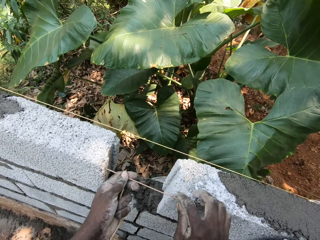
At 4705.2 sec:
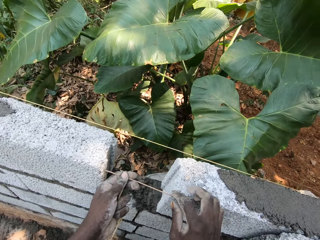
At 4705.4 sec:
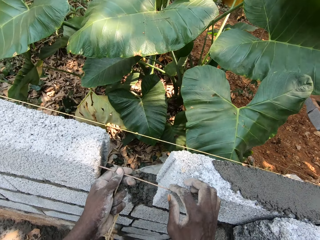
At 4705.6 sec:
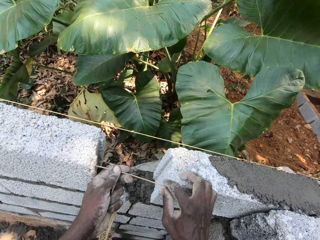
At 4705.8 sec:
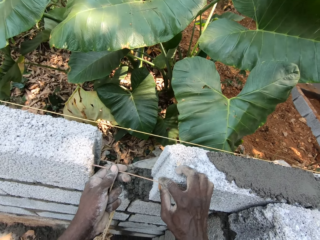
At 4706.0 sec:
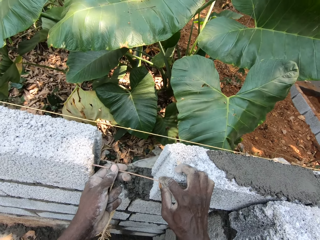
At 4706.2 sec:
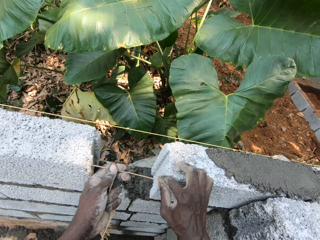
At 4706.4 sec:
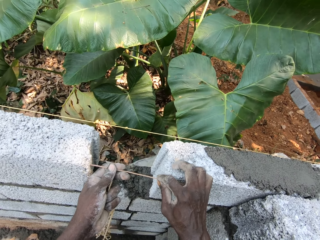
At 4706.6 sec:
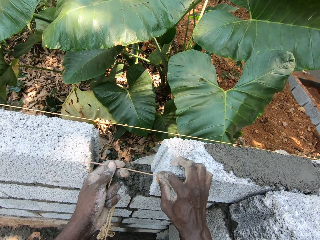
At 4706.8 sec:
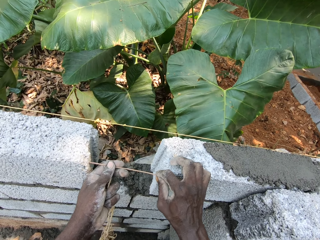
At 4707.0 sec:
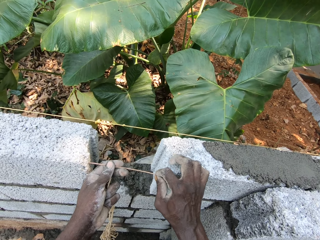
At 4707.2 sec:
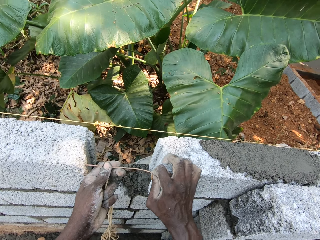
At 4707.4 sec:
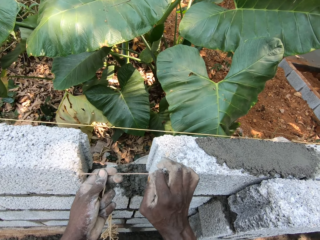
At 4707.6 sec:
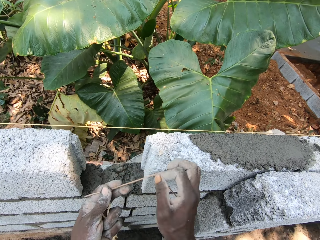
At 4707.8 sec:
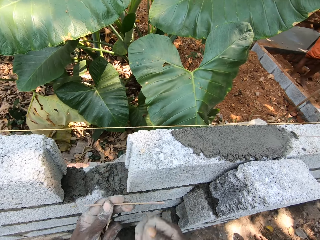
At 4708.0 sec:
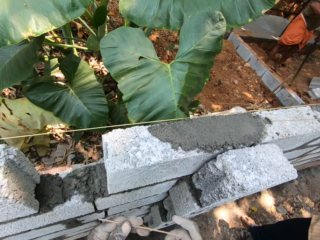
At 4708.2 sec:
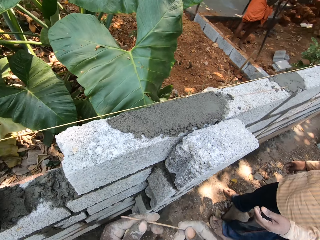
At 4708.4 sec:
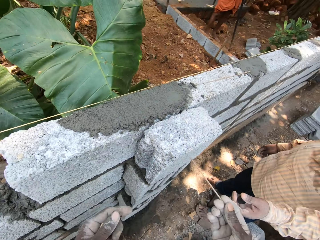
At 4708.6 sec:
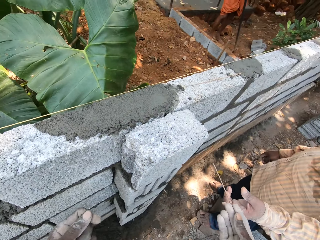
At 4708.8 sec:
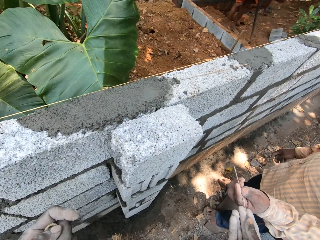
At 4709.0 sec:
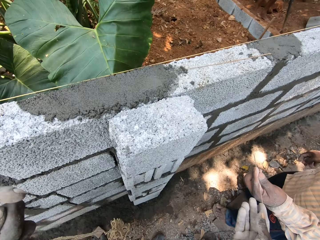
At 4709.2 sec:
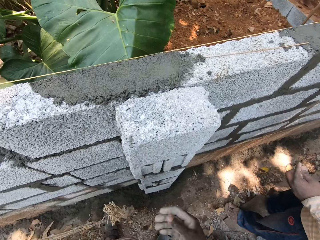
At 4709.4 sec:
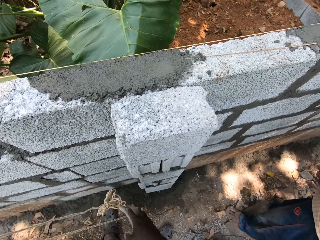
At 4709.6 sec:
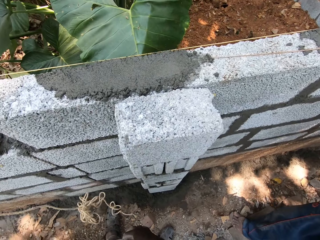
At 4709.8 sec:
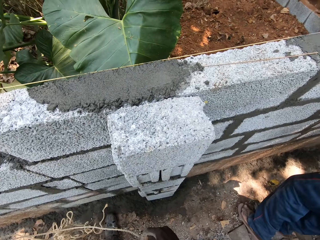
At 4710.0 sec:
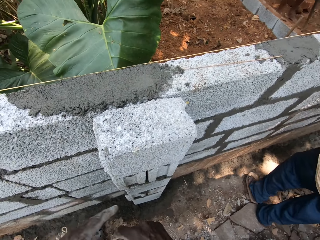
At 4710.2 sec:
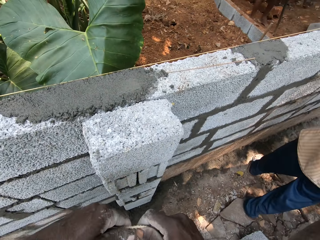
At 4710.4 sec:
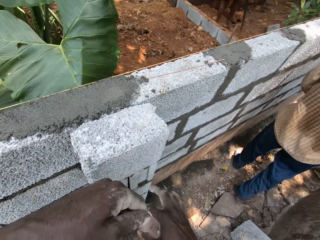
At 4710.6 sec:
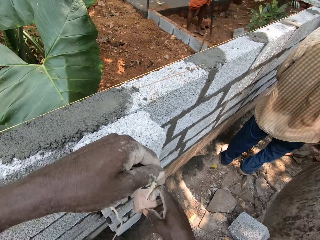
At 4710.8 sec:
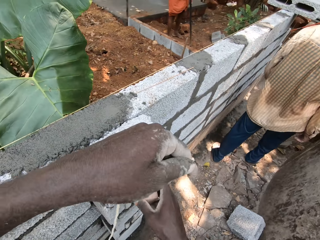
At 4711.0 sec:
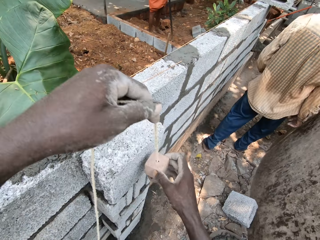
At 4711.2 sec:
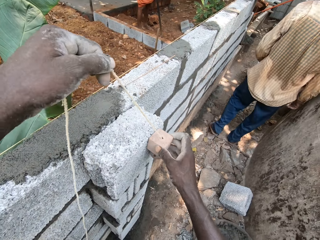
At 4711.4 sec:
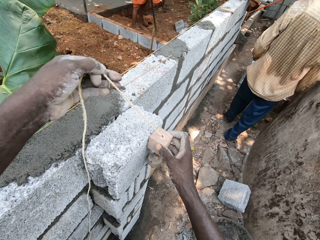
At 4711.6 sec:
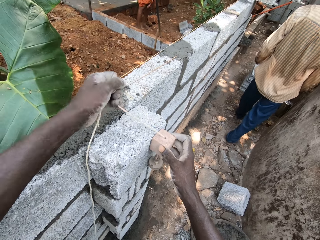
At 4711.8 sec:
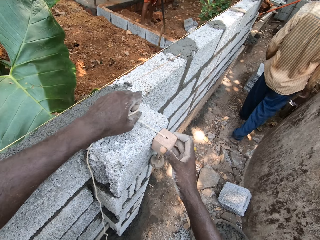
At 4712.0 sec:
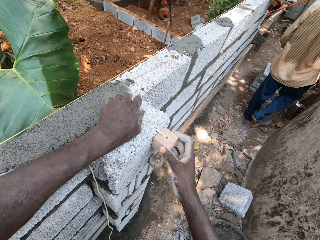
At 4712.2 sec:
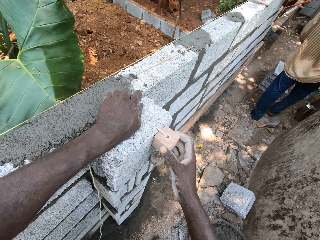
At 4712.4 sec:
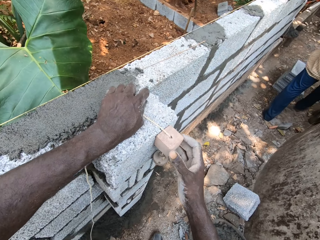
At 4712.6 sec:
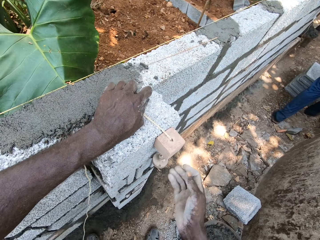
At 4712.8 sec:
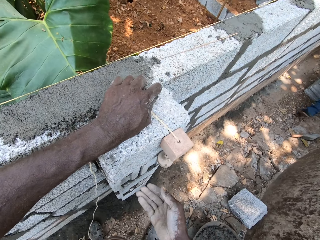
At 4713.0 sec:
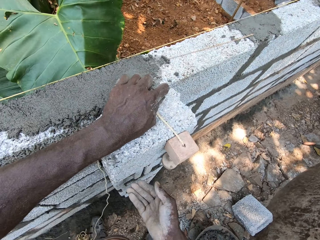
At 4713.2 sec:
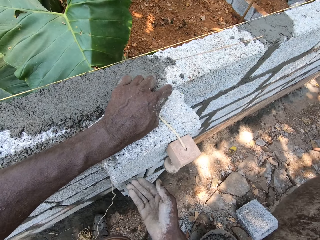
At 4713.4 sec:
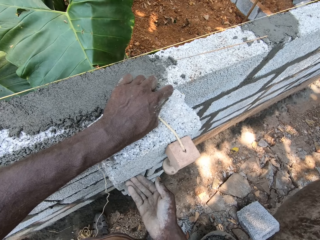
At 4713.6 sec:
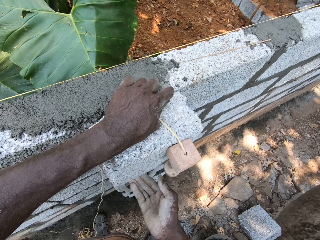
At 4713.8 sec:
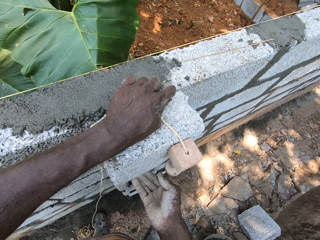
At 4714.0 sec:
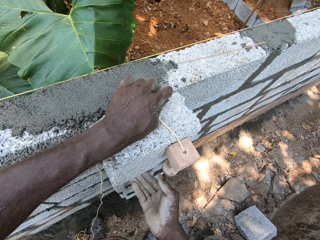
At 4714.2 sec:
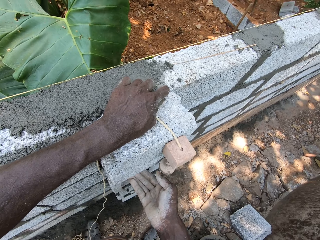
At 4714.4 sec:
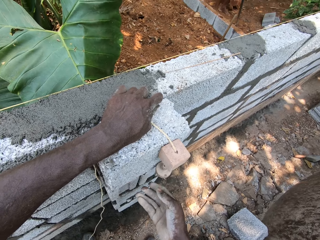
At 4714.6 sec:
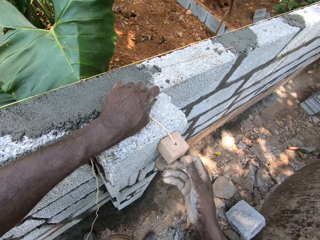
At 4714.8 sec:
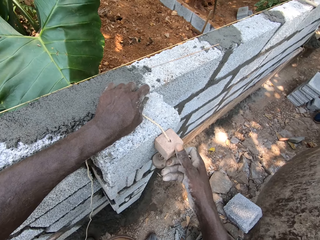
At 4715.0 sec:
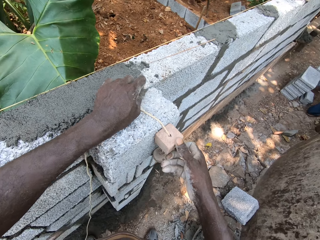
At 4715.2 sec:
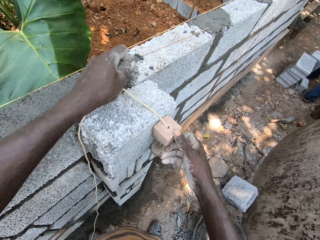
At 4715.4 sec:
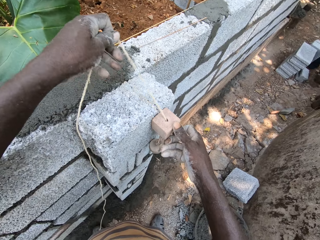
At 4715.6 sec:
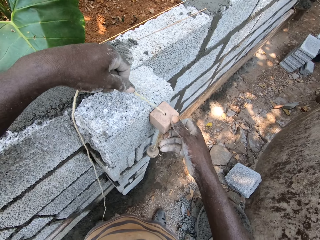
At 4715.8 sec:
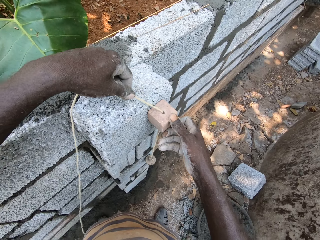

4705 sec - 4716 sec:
The camera wearer places a piece of stick on a space block with both hands. He measures a space between some blocks with the broom. He cuts the piece of stick with the right hand. He passes the broom to the man with his right hand. The man collects the broom from the camera wearer with his left hand. The camera wearer holds the piece of stick with the right hand. He holds a construction string with both hands. He aligns the line with the block. He adjusts a plumb bob on the block.

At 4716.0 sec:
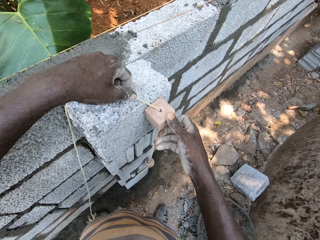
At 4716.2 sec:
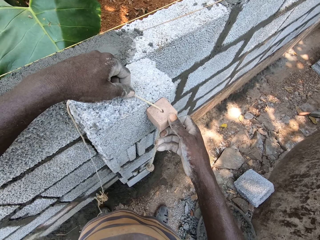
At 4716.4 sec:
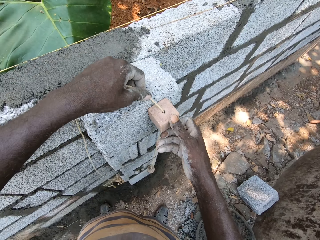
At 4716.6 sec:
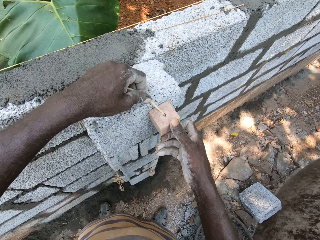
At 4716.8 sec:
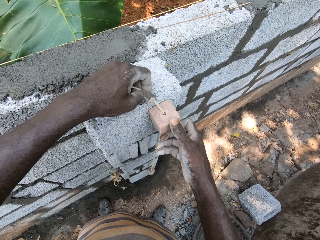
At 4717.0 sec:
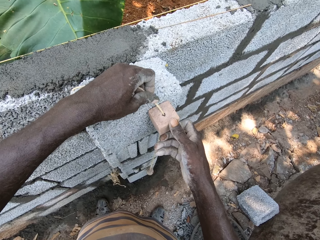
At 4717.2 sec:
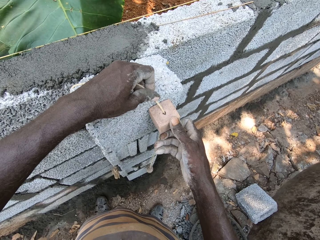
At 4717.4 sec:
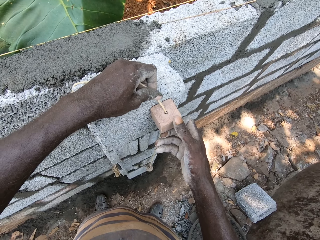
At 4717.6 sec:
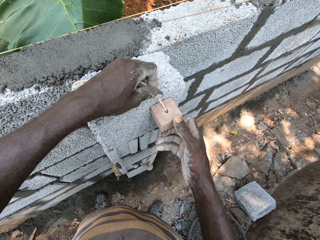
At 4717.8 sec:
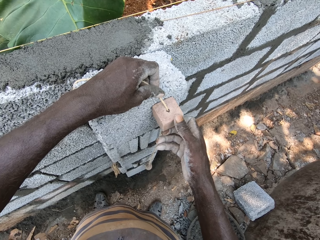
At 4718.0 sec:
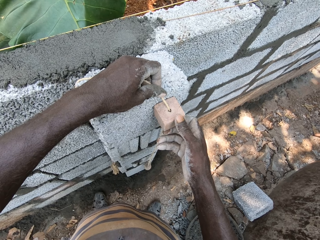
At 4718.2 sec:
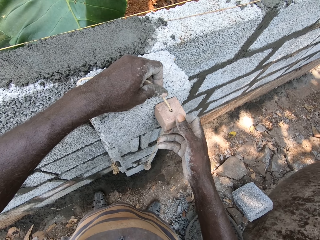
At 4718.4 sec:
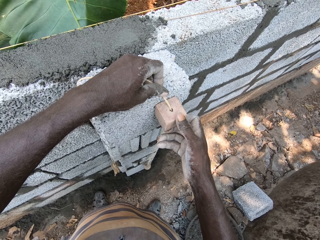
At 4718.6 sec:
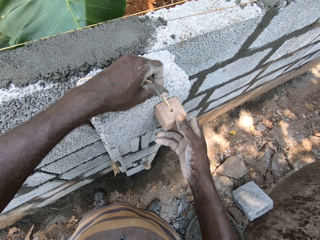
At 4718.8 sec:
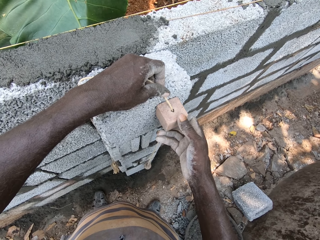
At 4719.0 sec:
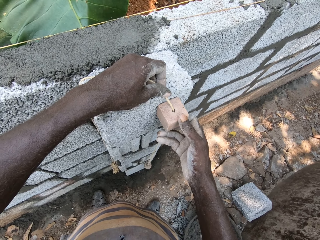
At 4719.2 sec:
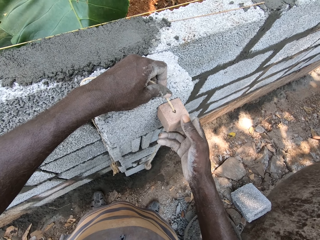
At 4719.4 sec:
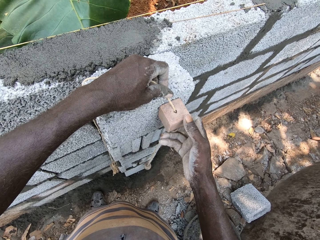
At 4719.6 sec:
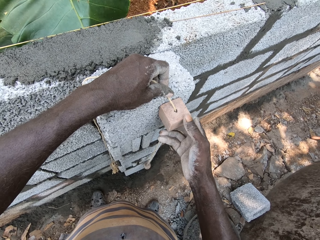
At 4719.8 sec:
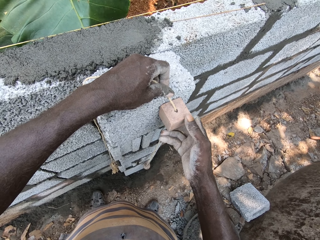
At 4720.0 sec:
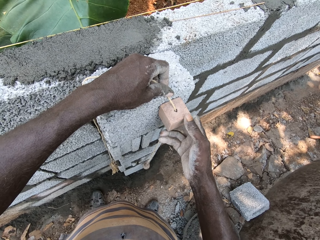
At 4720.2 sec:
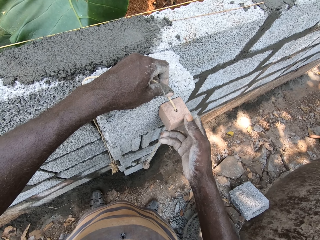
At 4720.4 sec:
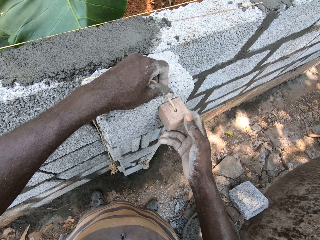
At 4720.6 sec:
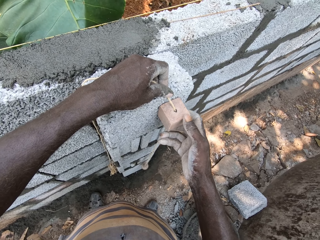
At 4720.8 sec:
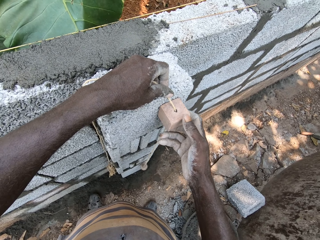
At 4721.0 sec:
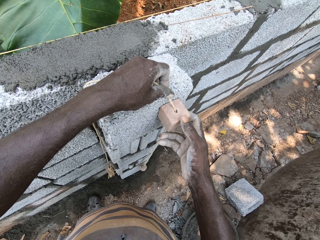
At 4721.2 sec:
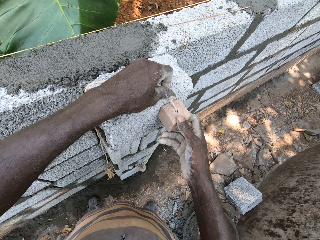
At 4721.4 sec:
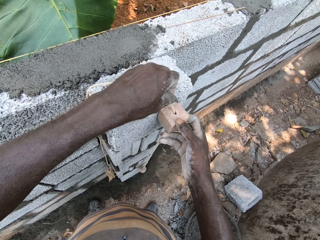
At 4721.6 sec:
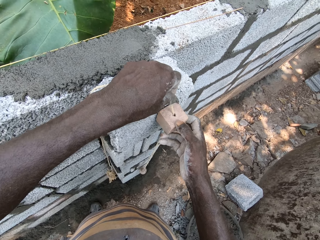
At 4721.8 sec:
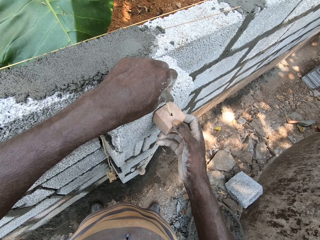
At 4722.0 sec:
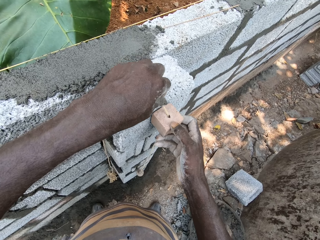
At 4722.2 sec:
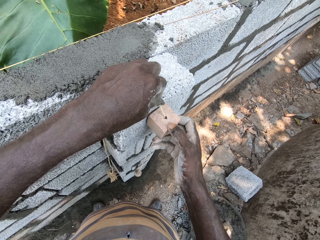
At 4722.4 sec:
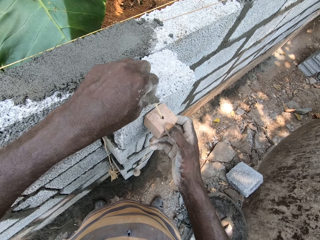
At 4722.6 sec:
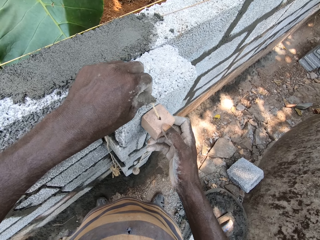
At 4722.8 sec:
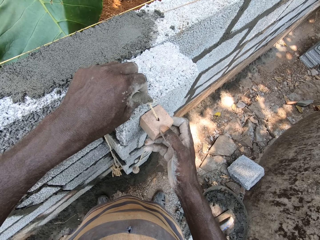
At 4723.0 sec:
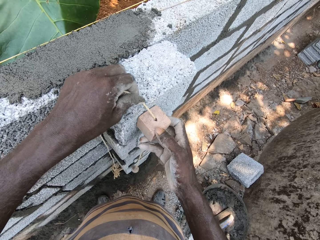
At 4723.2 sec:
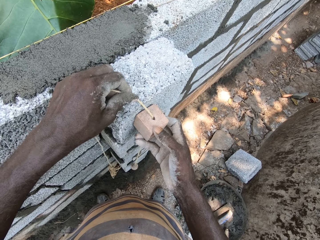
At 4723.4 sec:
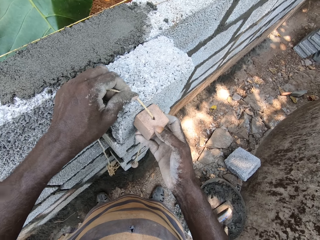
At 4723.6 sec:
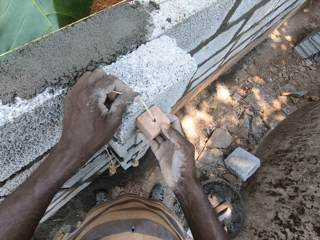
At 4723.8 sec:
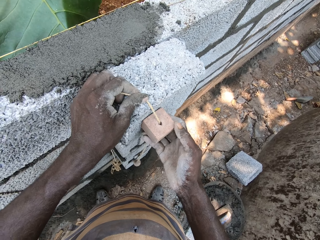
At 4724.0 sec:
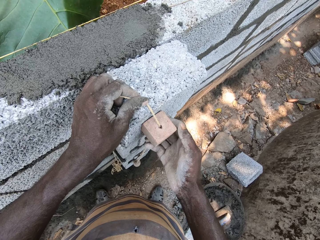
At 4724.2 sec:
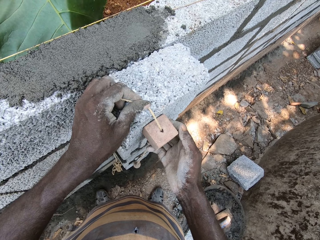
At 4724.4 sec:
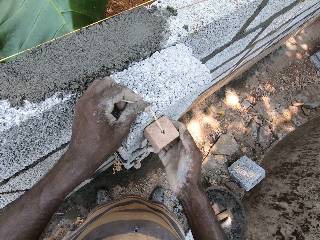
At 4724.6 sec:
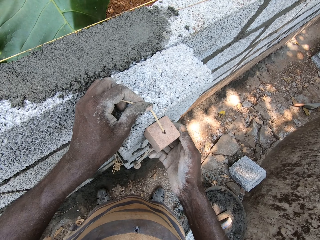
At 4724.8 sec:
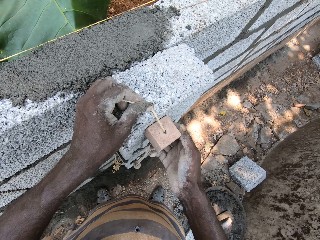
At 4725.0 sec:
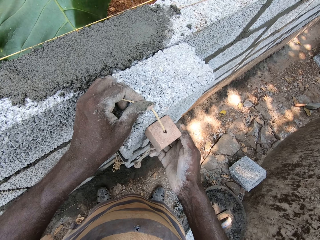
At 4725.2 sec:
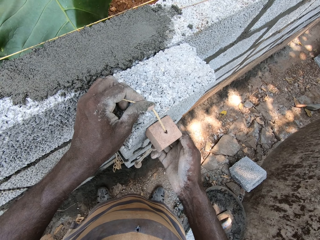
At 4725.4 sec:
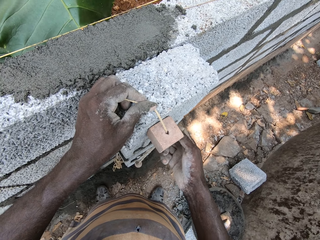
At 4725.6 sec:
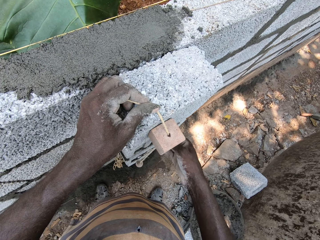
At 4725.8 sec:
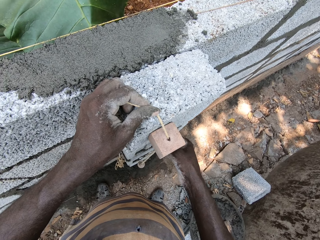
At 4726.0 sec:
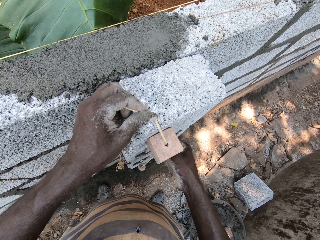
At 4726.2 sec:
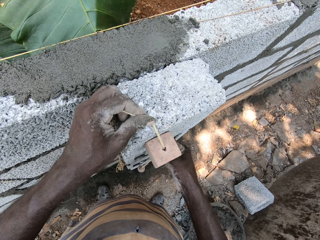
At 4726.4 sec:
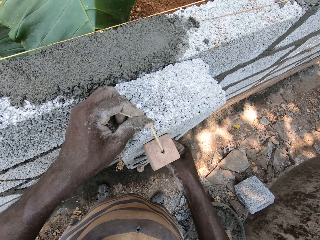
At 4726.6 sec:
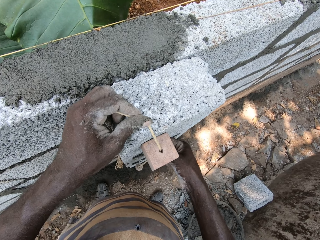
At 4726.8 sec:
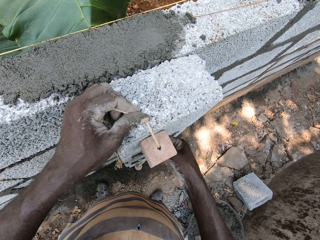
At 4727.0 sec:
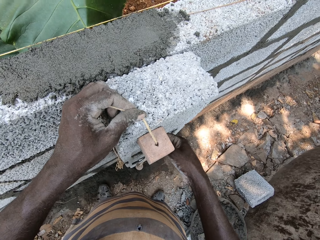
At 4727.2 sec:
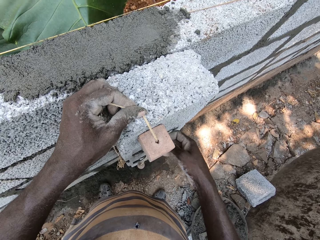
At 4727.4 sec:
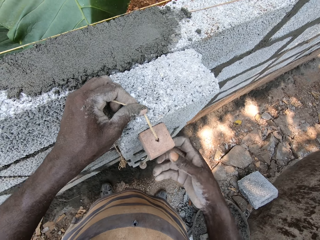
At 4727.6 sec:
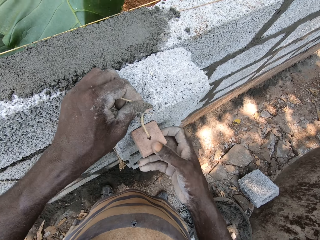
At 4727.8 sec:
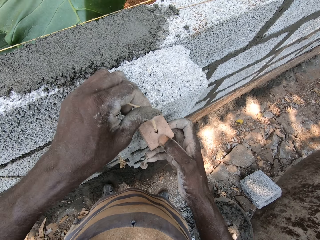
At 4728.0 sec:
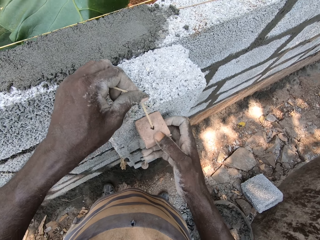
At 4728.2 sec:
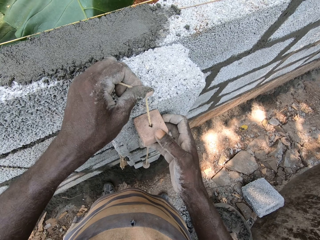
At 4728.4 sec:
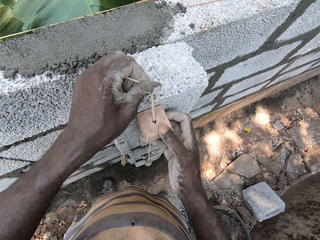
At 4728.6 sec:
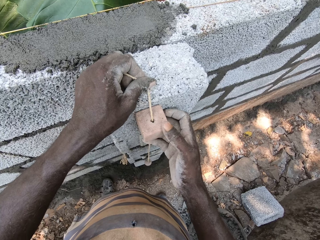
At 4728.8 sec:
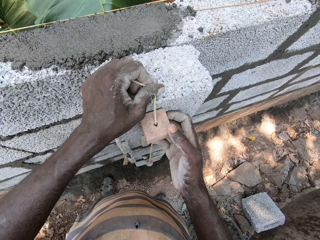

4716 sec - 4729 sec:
The camera wearer measures a wall with a plumb bob. They move the plumb bob on the wall.
